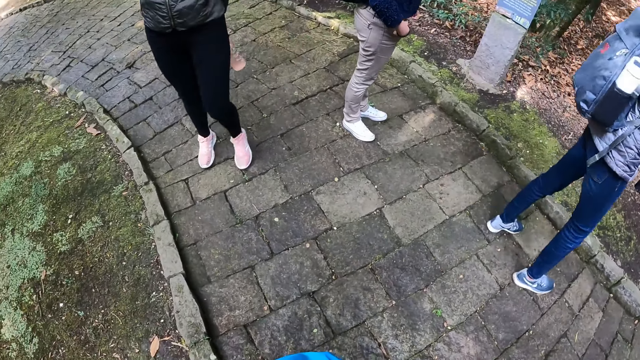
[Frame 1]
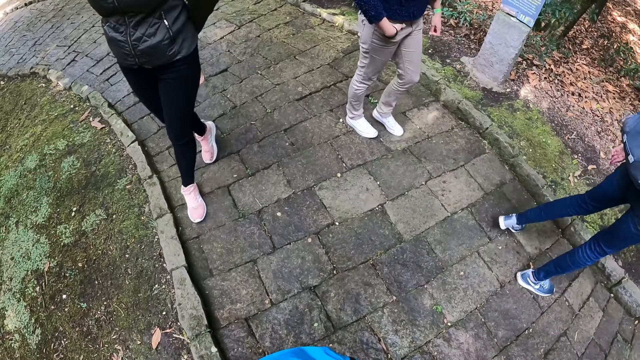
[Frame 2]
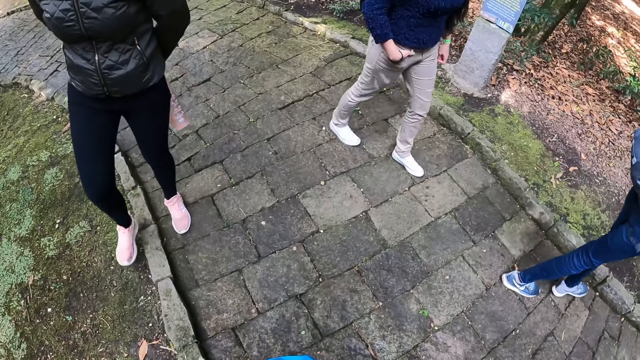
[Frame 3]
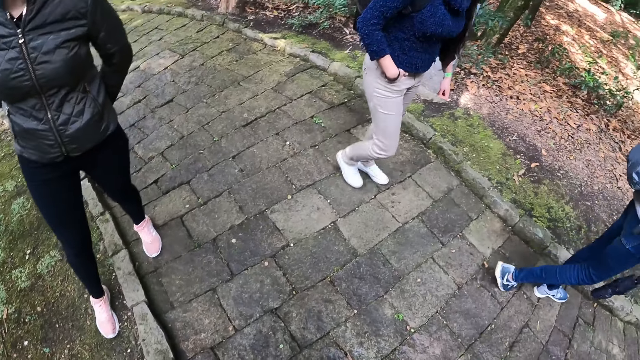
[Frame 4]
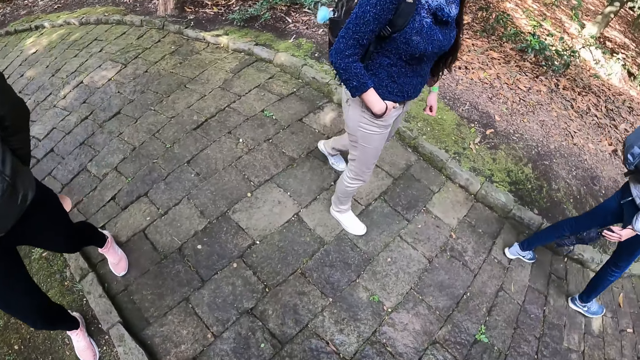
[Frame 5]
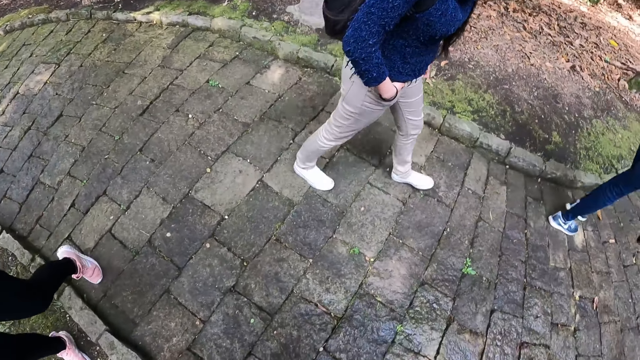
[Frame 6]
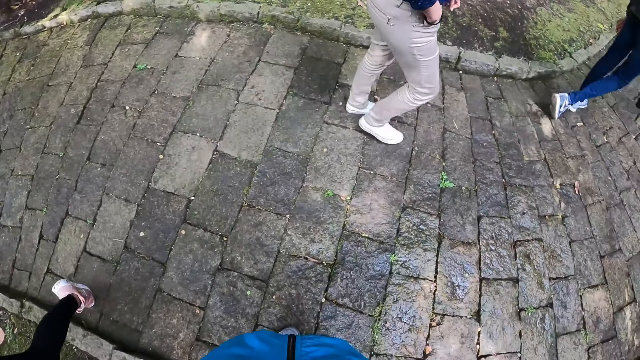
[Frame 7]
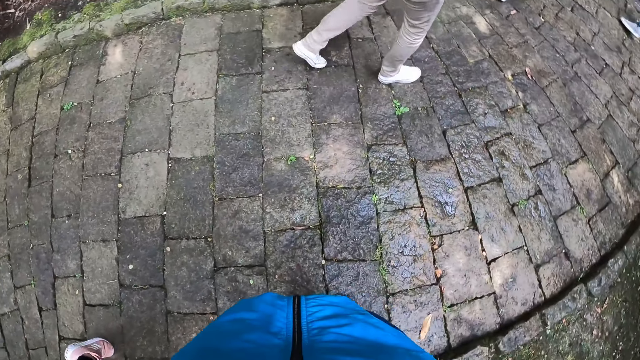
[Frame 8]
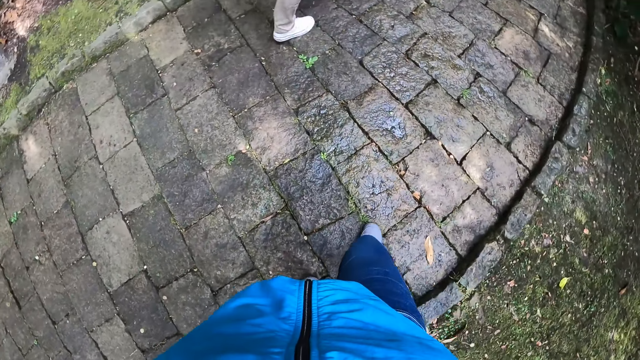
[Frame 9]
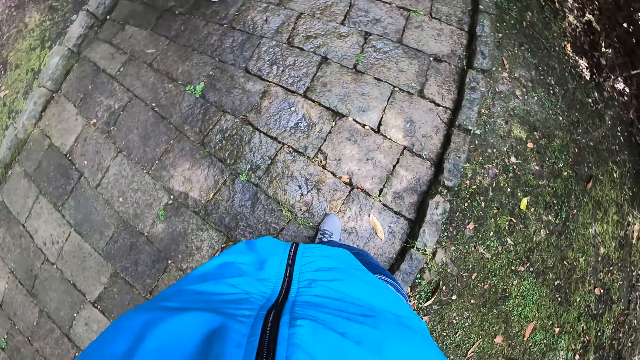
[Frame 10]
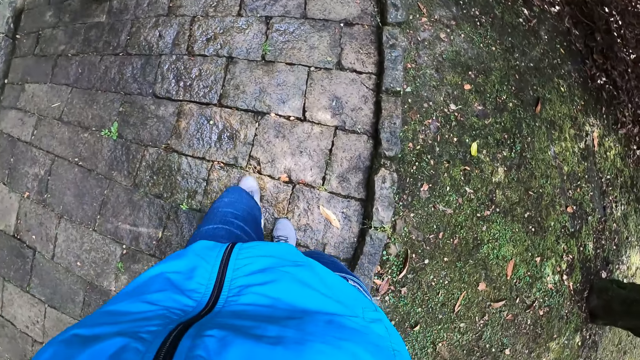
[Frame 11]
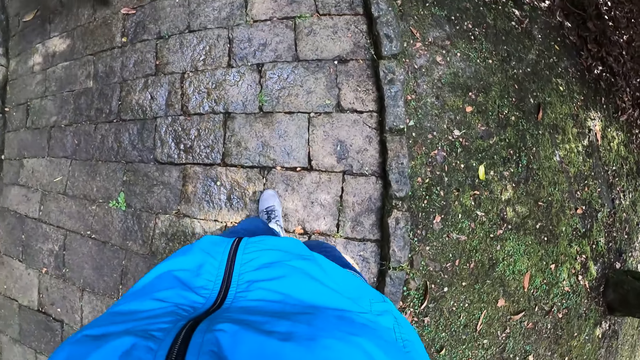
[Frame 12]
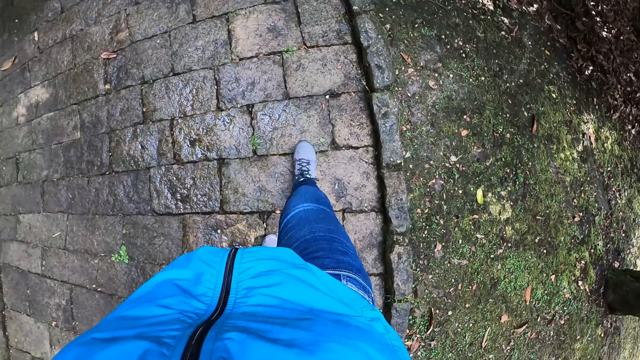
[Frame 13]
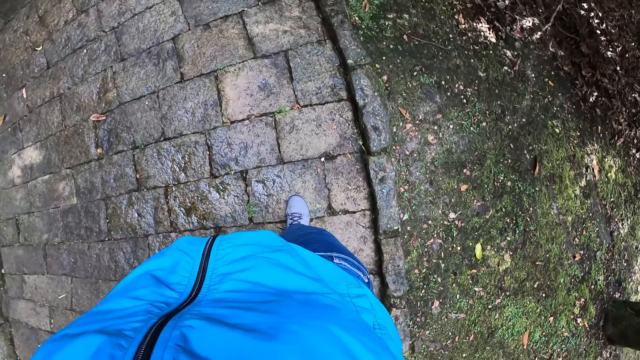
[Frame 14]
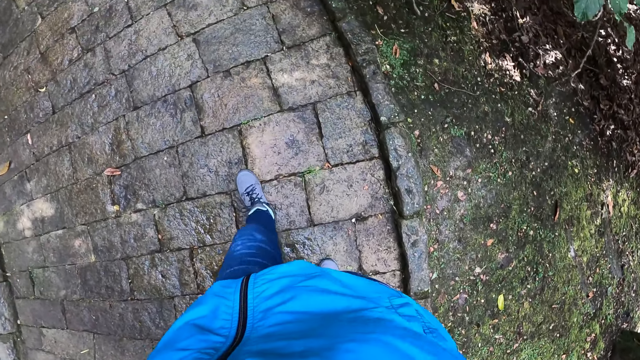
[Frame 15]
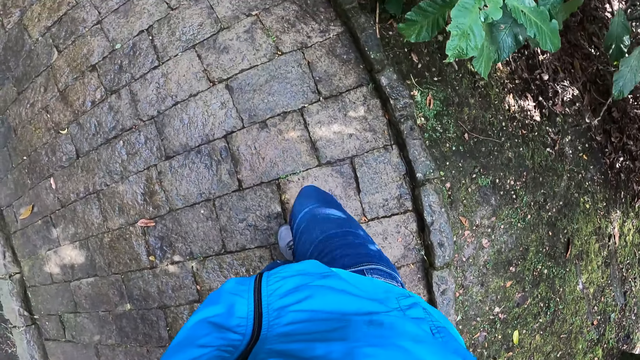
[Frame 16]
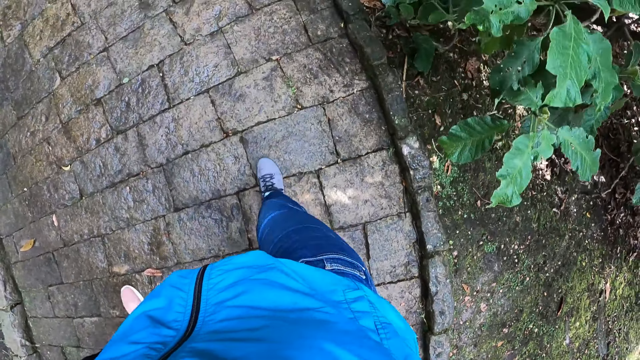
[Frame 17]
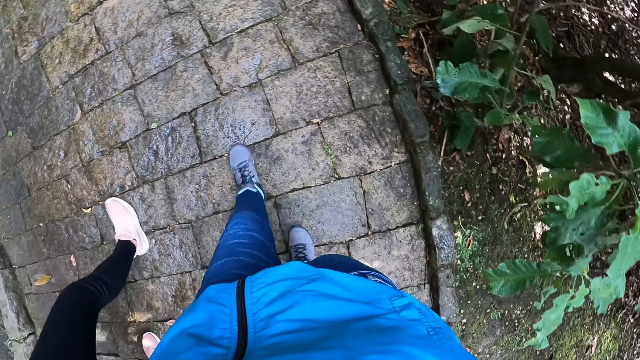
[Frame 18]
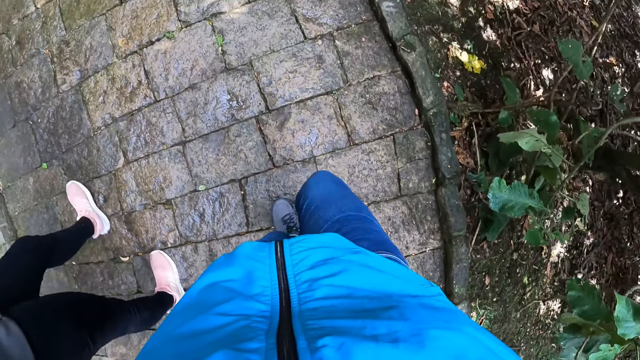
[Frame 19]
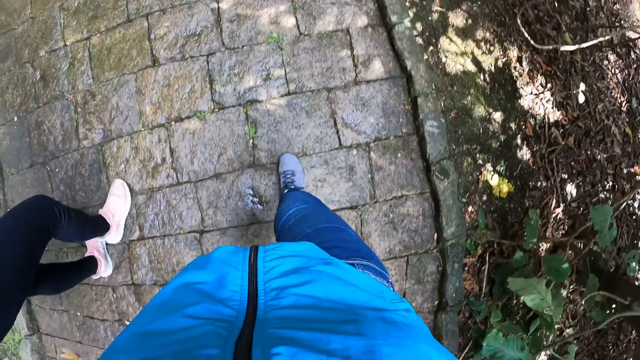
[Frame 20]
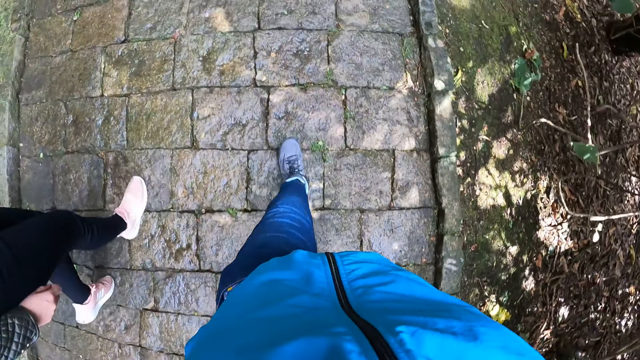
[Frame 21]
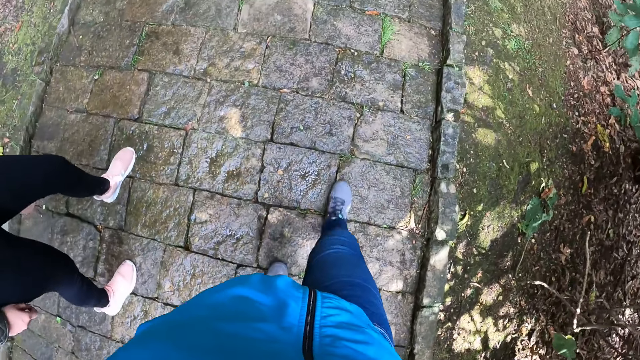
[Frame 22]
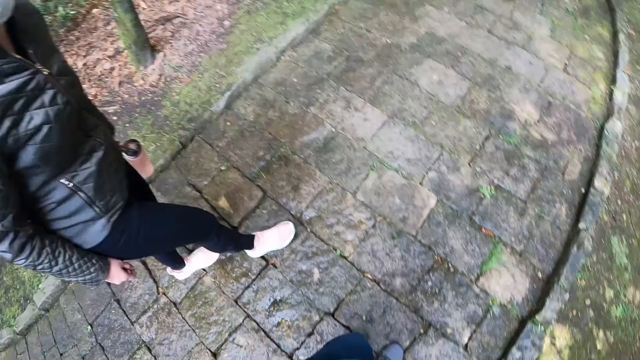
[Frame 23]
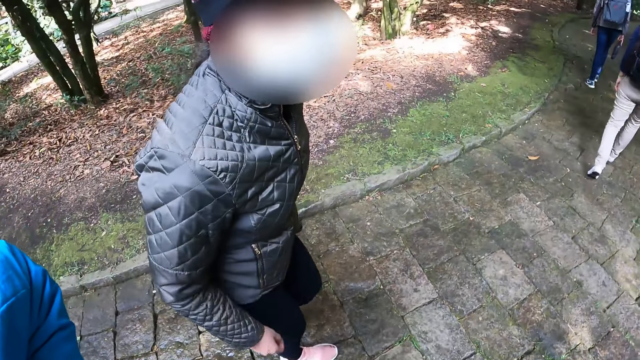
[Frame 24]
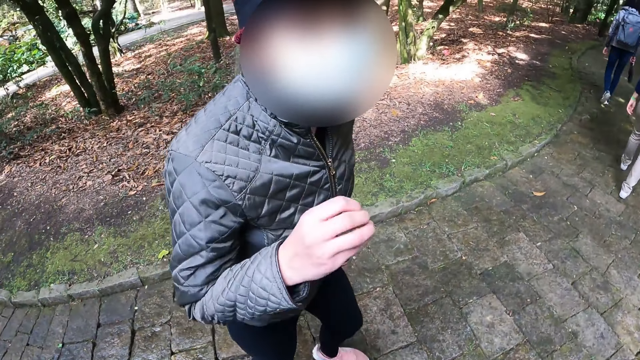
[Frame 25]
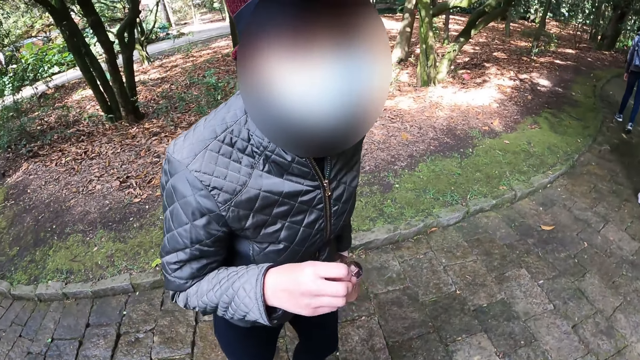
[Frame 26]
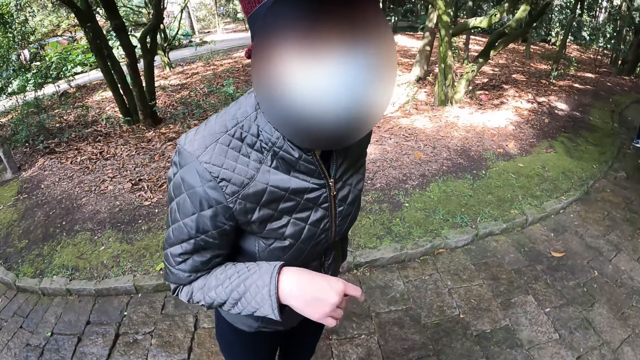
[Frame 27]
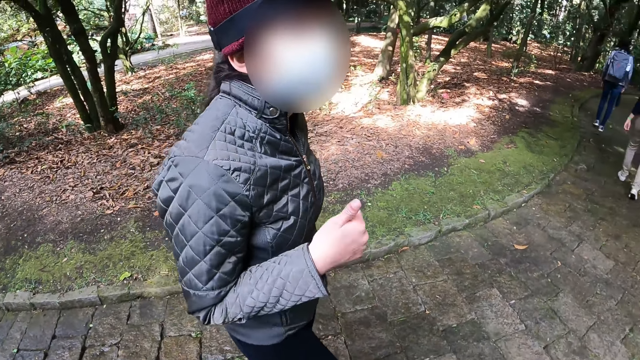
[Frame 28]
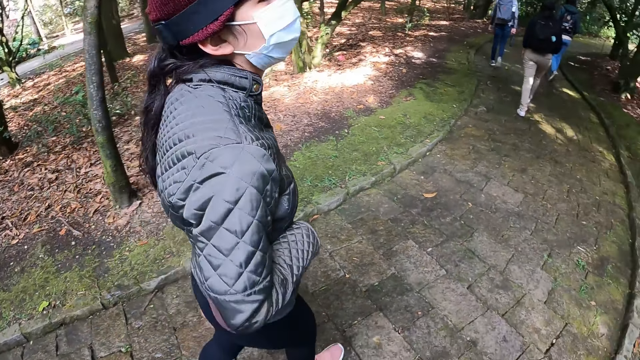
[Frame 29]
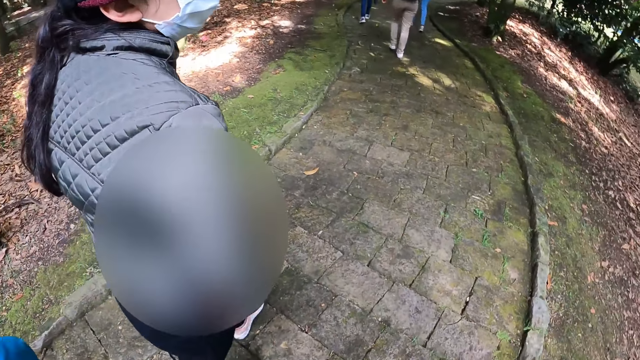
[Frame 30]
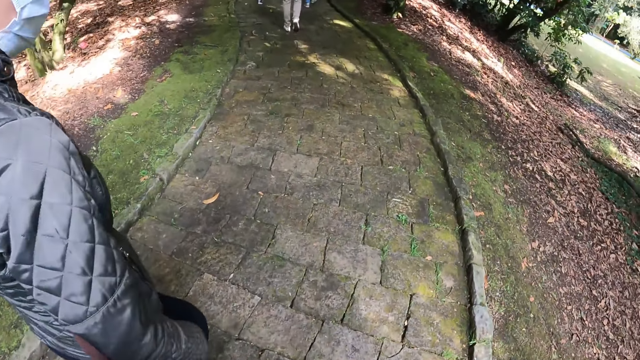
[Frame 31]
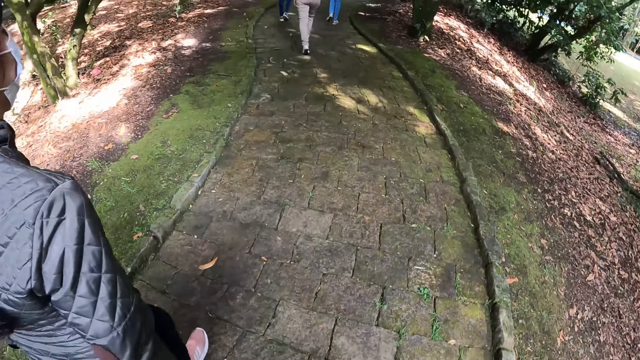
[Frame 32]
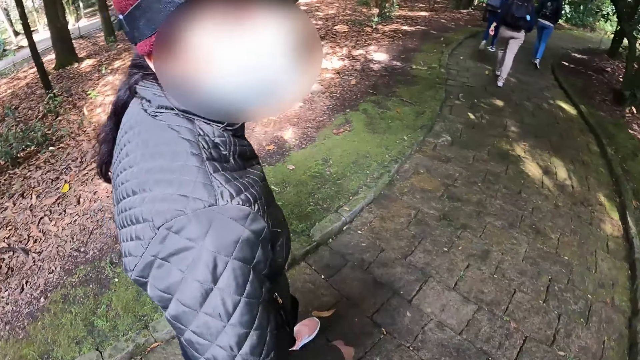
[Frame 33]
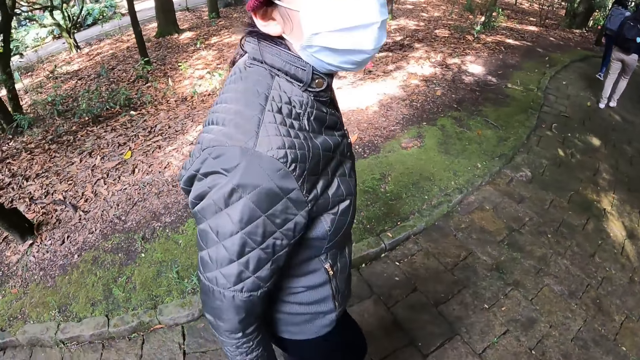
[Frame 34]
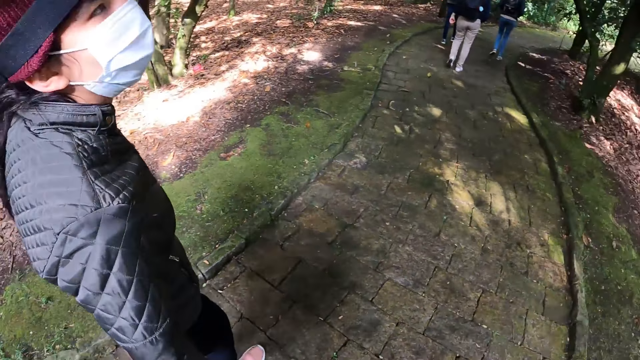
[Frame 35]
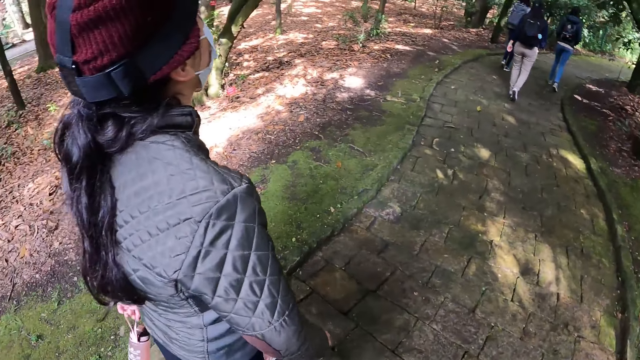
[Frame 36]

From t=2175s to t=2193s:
A woman walks past the camera wearer on the paved ground. Another woman walks past the camera wearer on the paved ground. The camera wearer walks on the paved ground. They walk on the paved ground again. A third woman walks beside the camera wearer on the paved ground. The third woman interacts with the camera wearer.

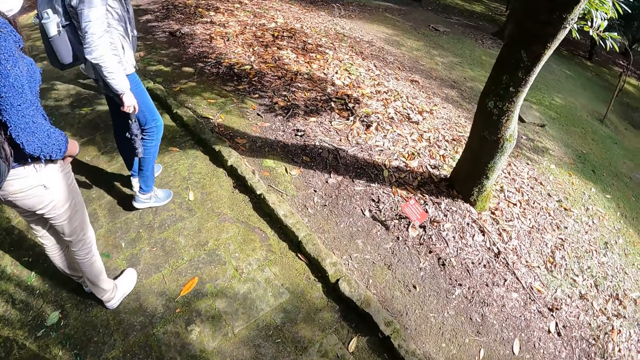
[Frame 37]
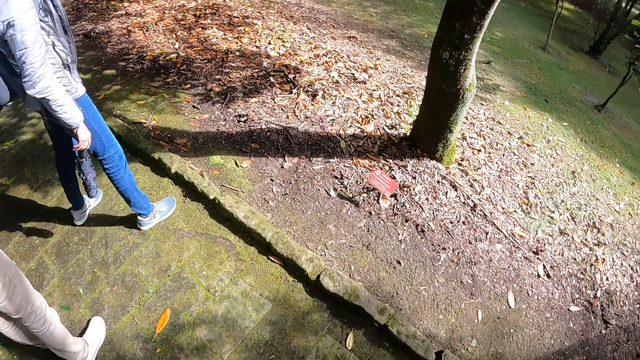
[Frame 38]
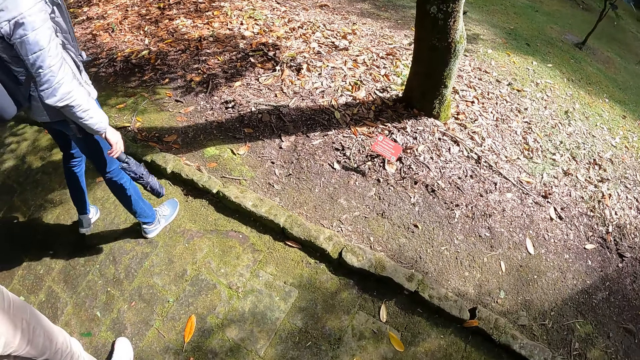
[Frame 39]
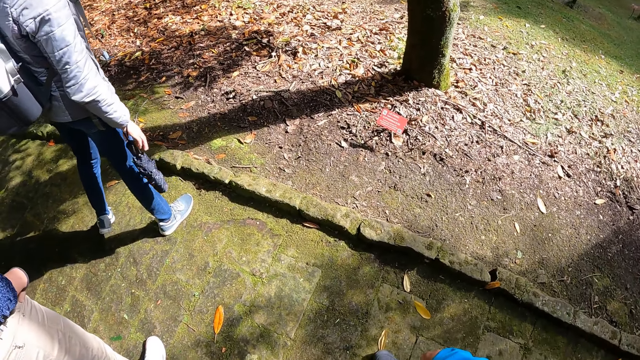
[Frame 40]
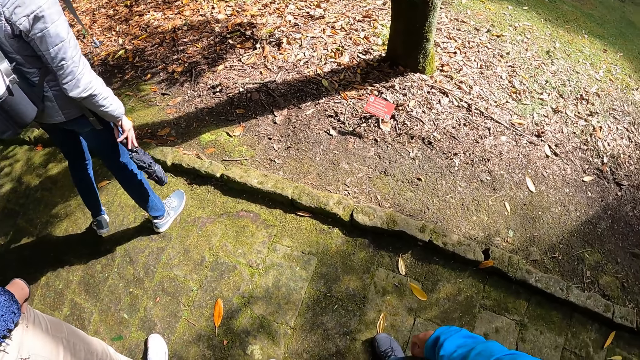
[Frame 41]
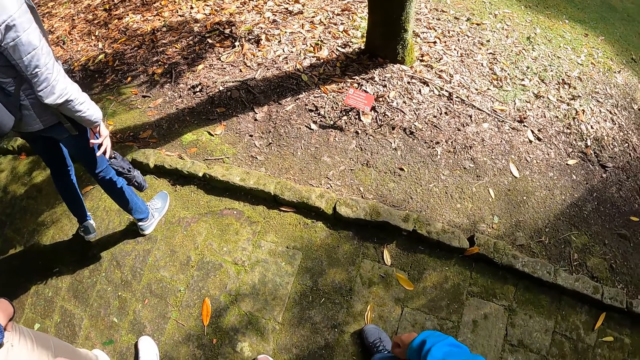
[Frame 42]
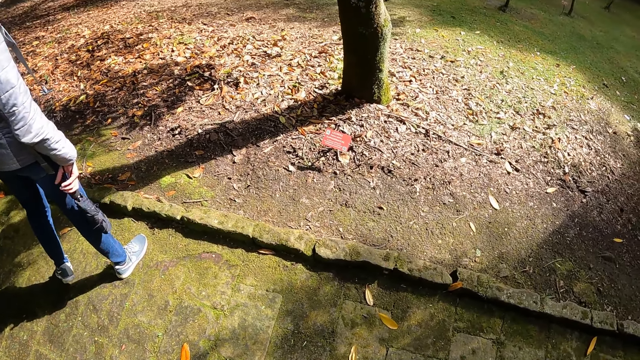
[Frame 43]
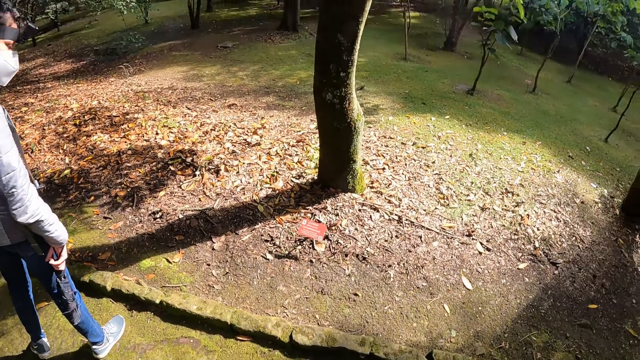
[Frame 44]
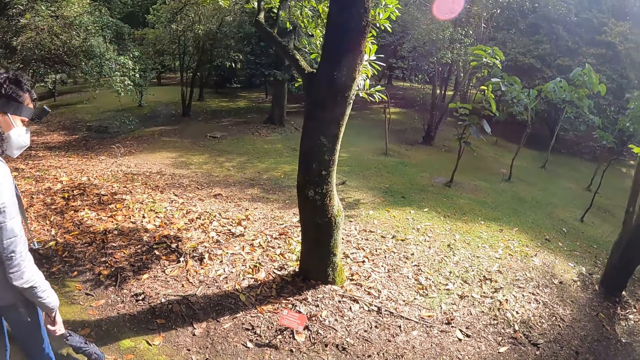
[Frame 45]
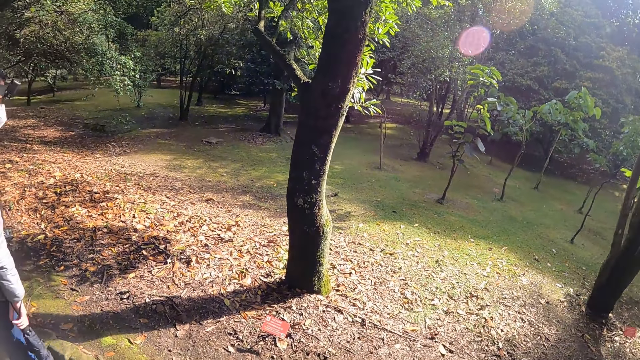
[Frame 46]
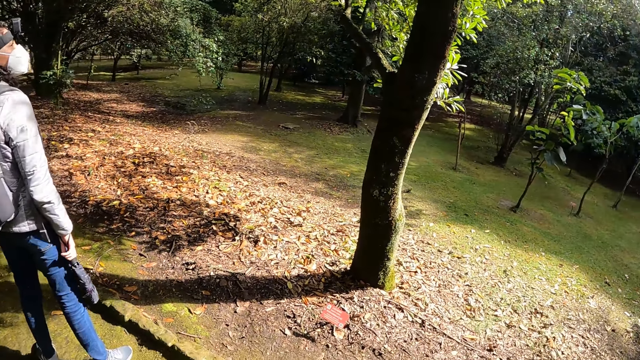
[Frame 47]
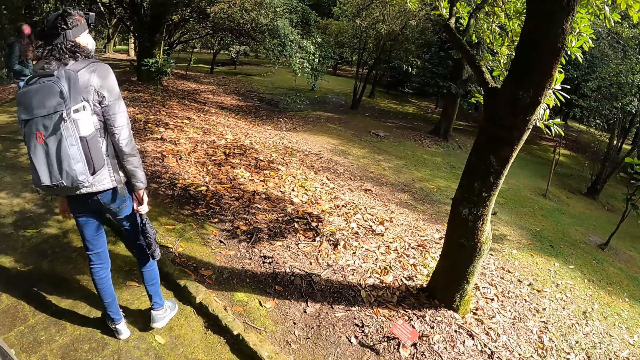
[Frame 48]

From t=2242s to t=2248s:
The woman walks to the edge of the paved ground.
